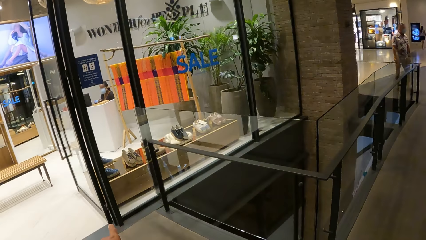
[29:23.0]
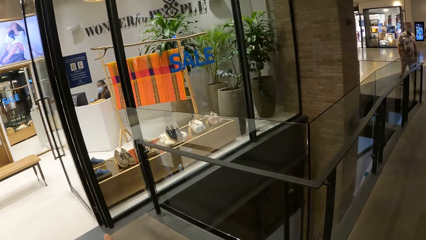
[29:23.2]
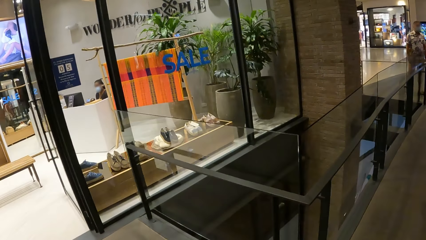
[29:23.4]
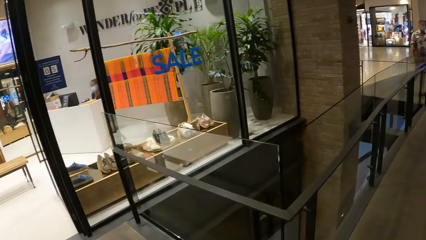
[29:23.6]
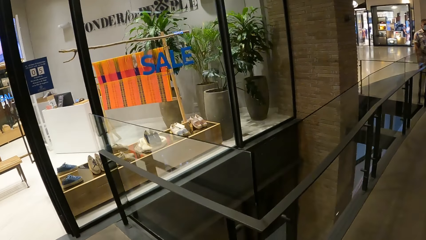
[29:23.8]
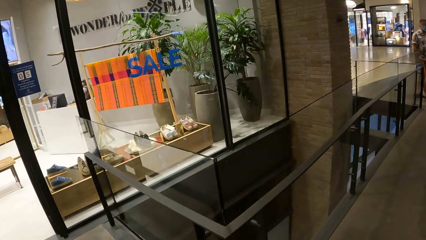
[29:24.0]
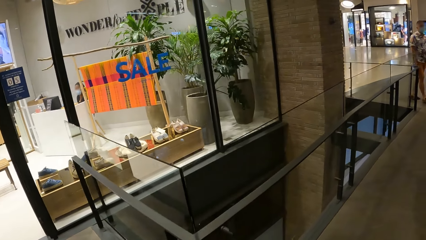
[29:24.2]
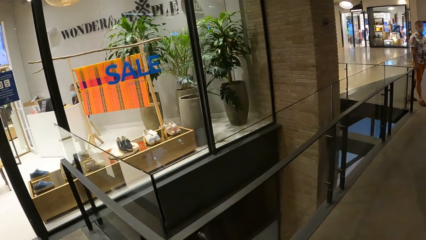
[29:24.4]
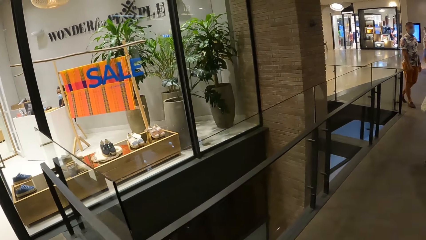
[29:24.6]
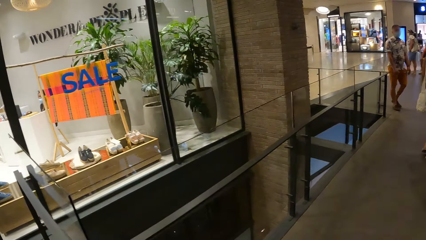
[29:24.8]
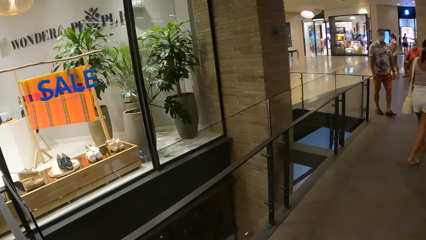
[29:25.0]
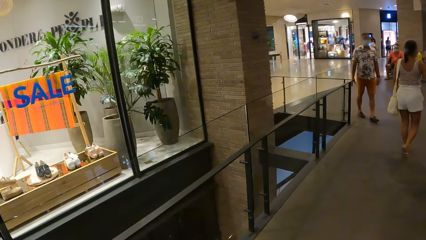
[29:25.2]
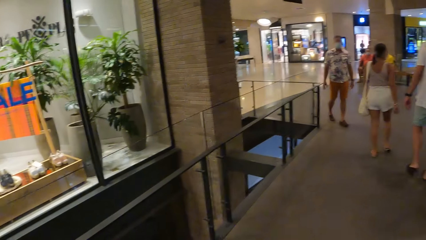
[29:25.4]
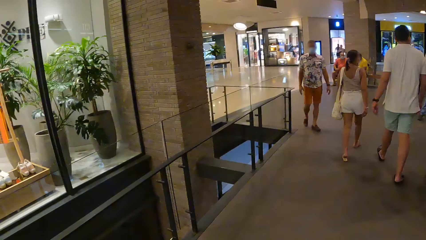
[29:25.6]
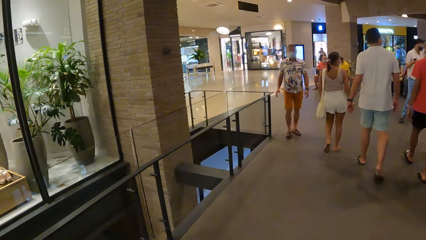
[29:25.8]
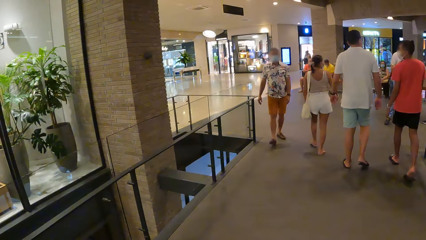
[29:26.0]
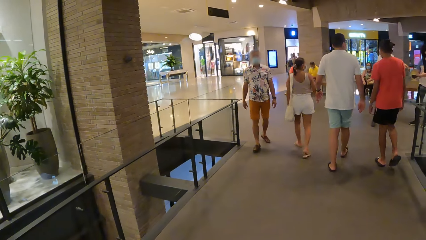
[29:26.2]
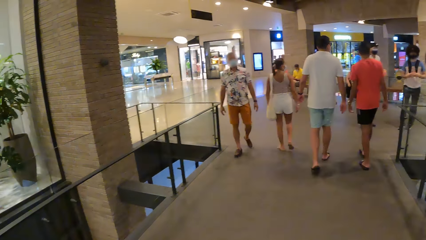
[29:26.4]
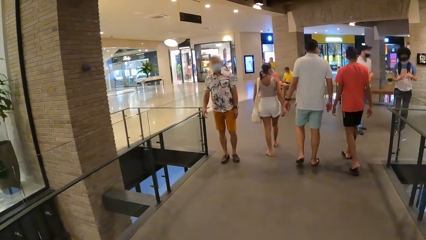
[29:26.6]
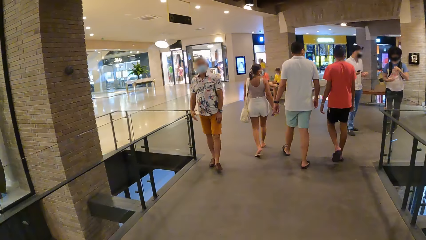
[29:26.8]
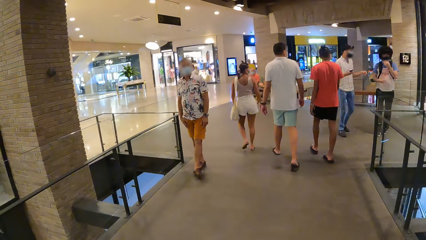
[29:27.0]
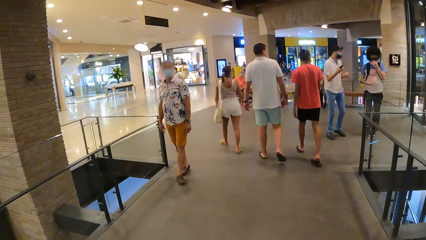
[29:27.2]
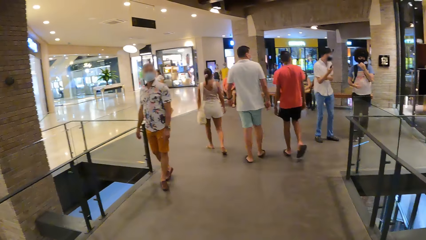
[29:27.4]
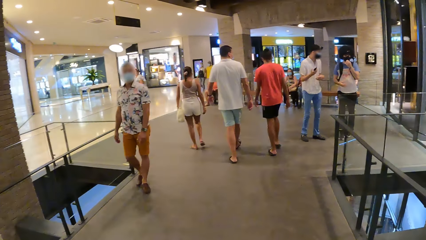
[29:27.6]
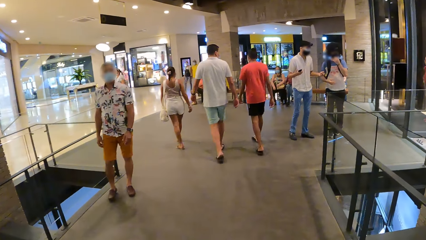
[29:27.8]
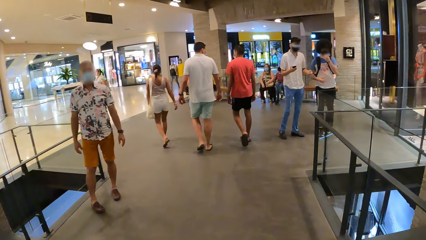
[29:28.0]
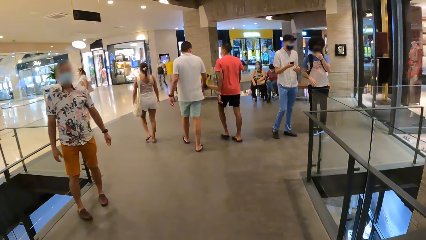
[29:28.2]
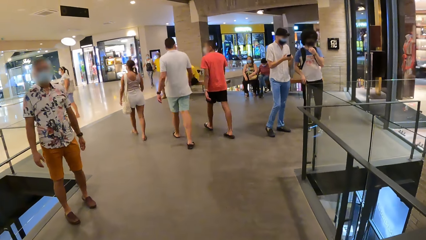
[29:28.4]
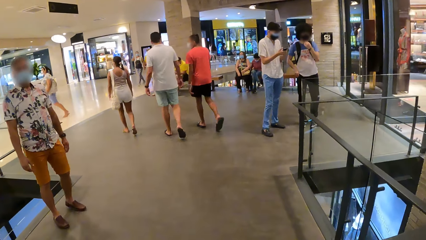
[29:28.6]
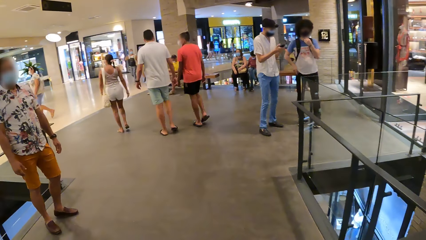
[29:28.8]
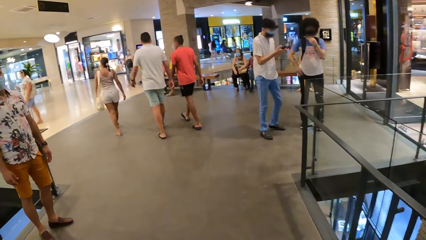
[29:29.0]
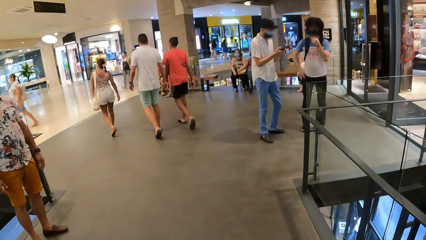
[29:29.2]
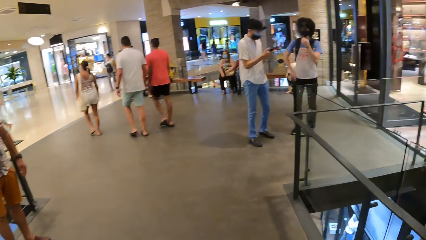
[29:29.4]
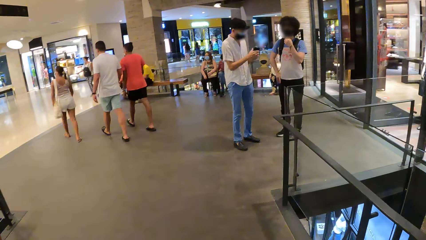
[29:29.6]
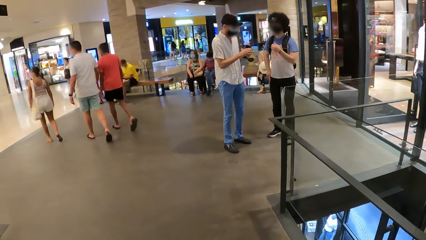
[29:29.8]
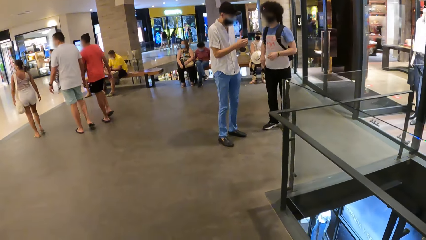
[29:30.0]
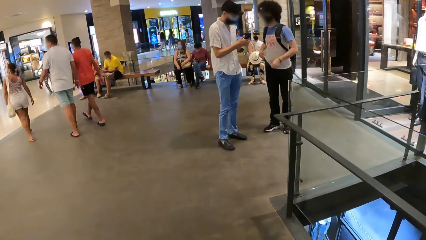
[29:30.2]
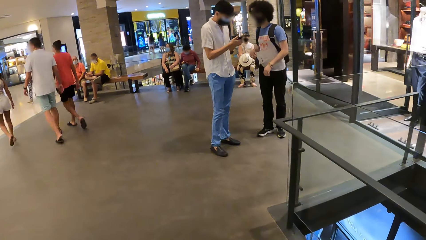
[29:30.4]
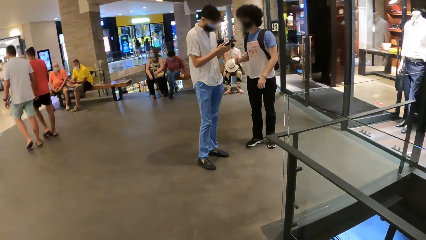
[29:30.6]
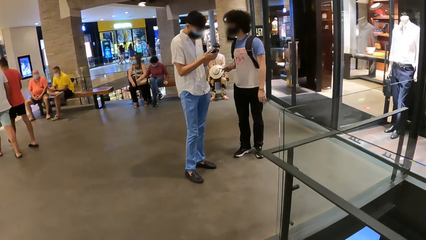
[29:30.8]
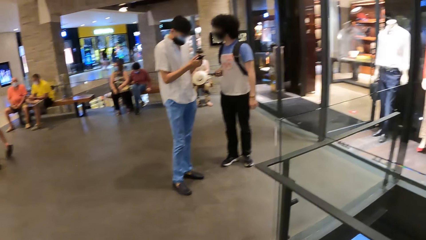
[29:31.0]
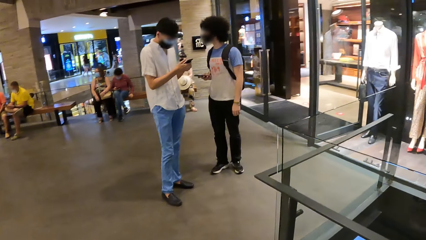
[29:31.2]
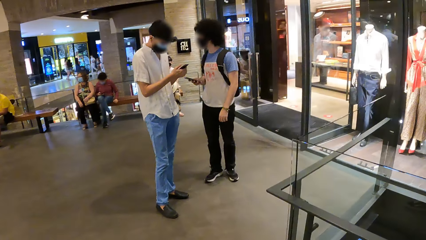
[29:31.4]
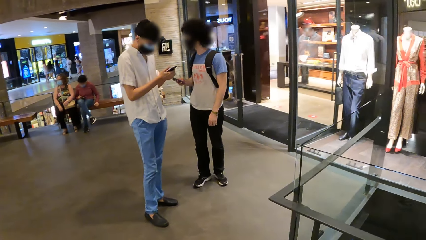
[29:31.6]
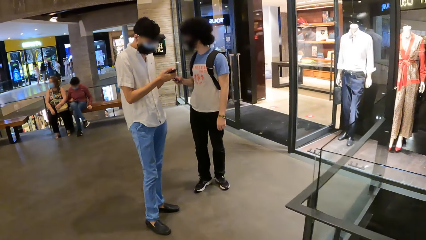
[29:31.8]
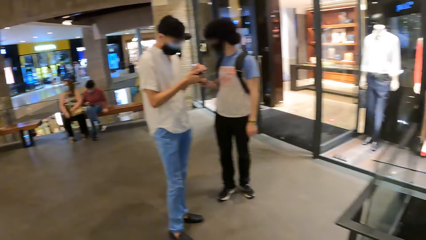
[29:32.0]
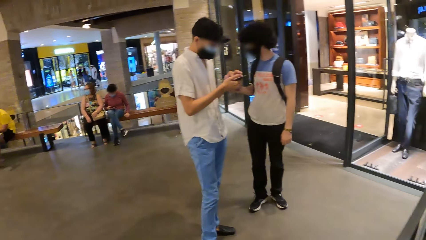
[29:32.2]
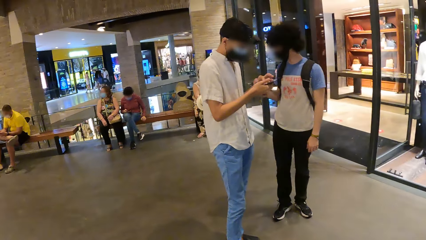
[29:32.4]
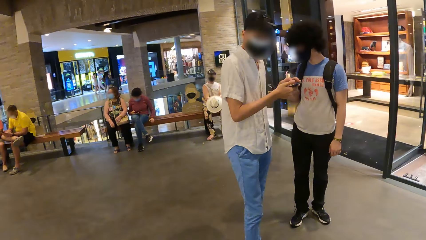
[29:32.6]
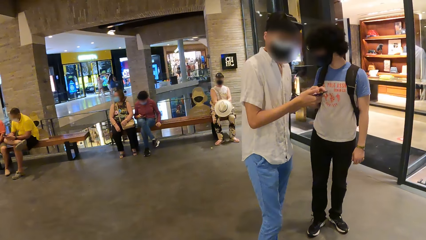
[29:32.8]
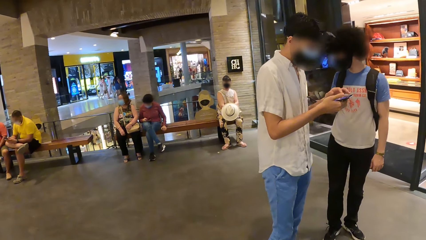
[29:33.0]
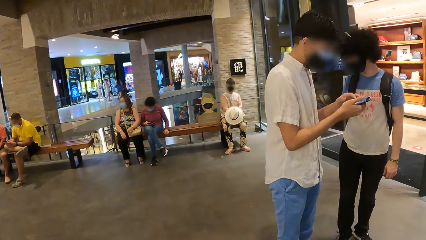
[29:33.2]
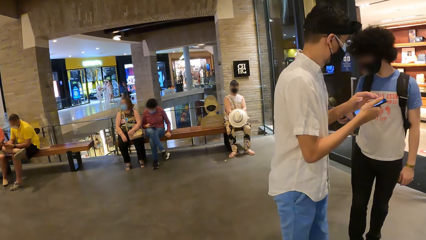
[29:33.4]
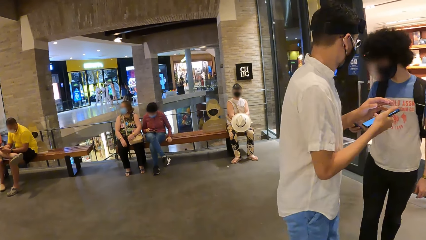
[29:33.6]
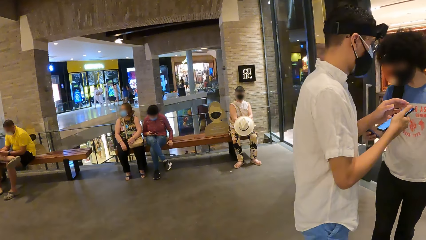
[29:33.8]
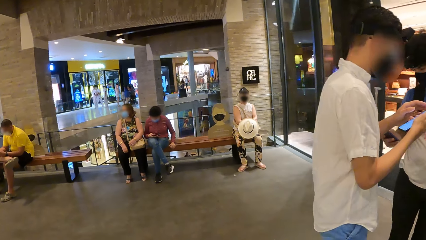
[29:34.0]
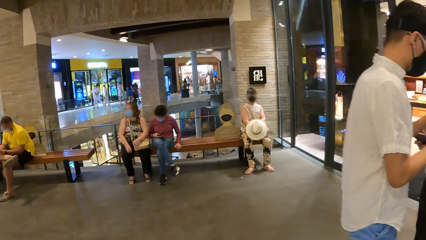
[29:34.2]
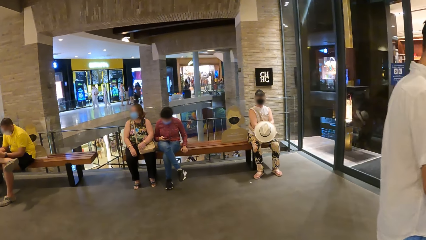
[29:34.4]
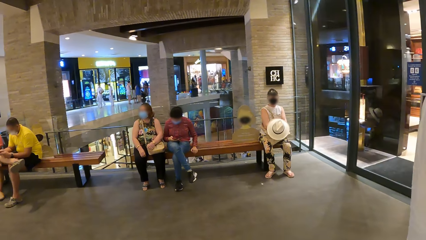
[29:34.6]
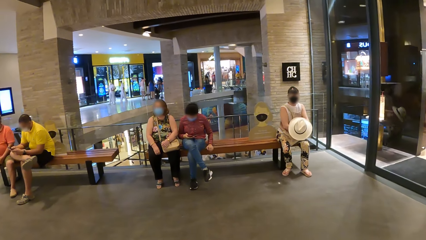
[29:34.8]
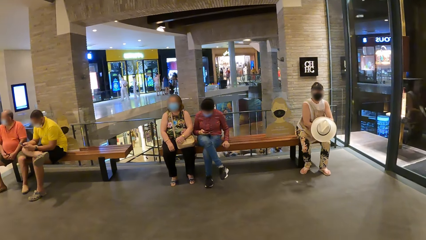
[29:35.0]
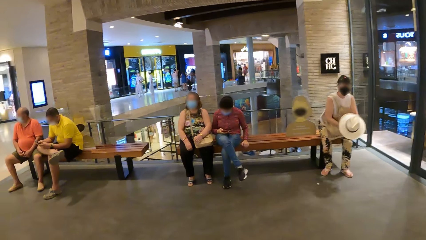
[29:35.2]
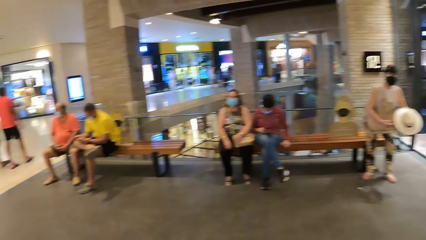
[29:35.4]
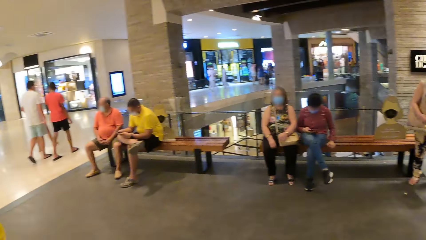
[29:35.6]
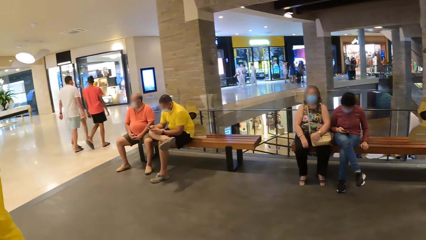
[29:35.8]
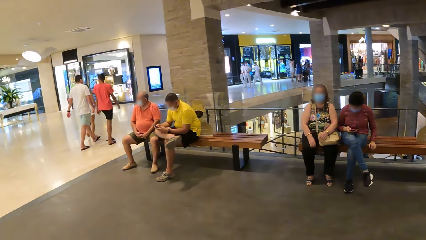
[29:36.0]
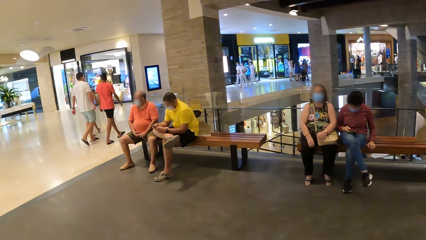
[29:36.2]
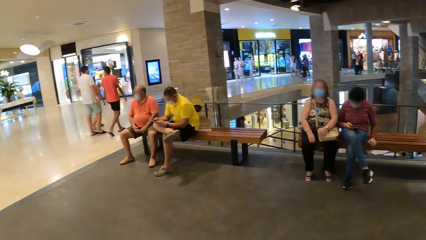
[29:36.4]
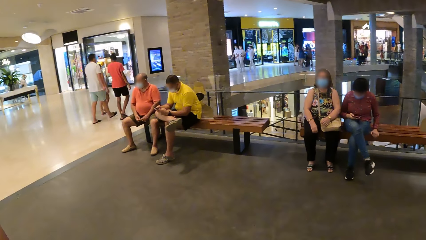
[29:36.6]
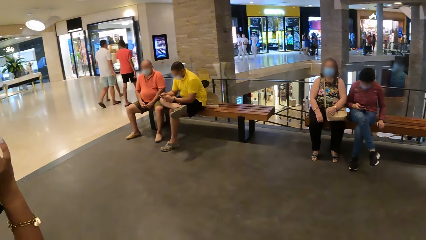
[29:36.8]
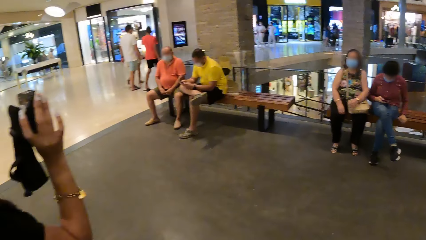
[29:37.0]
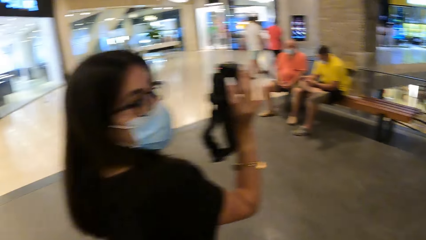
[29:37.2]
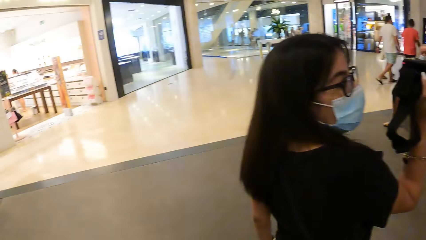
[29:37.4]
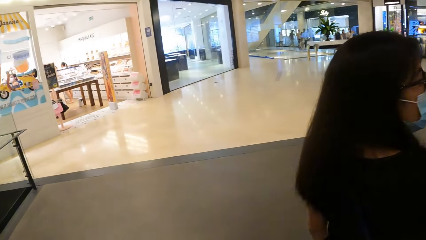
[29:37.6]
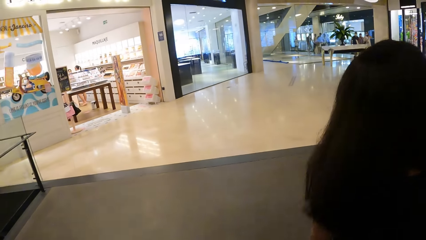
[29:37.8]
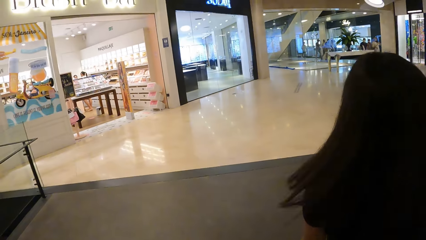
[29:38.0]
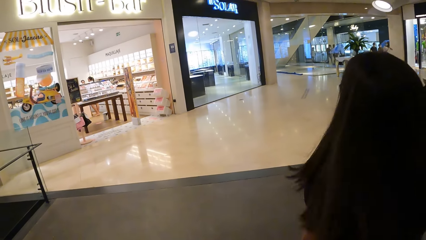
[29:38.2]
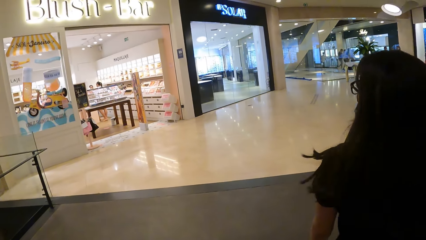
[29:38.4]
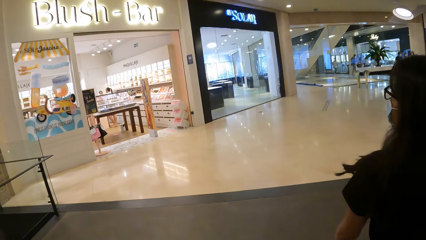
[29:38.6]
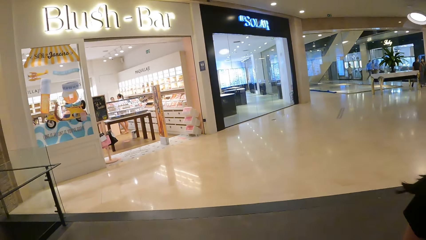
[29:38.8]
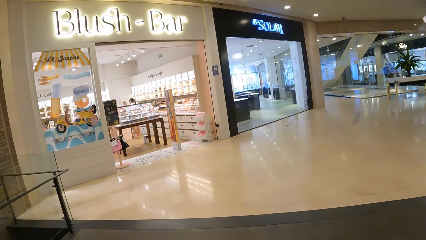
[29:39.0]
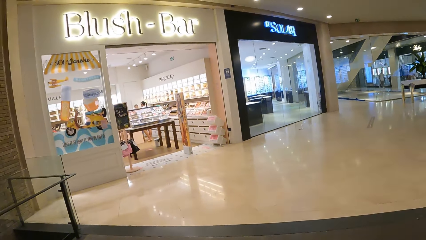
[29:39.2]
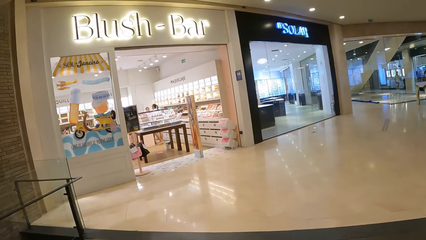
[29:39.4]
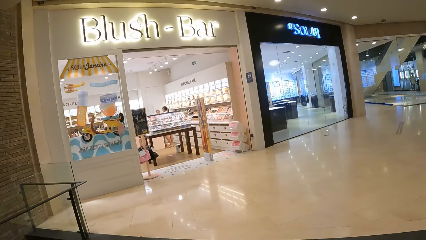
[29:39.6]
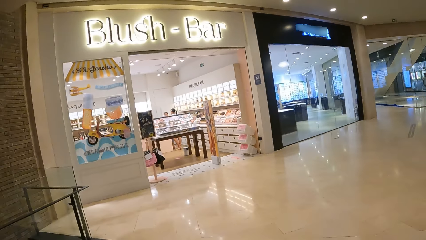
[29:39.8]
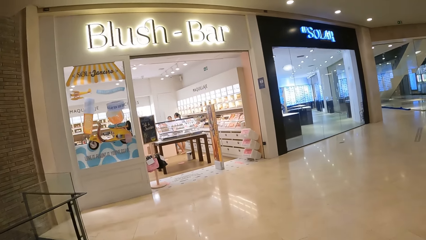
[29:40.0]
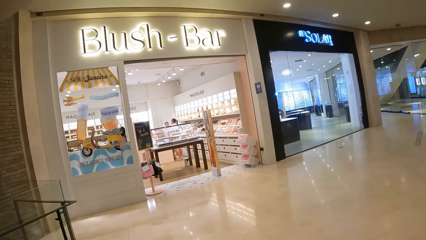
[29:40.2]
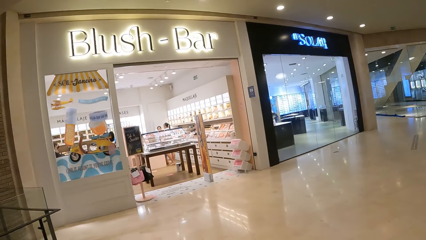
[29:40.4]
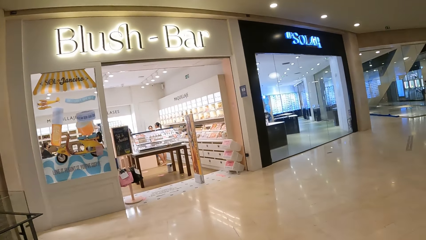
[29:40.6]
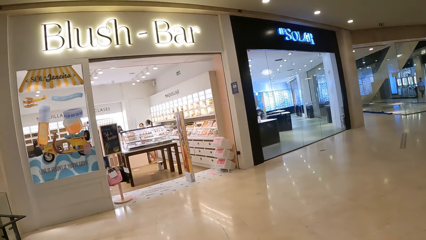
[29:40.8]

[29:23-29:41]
The camera wearer walks around. A man speaks to another man. The other man takes the phone from the pocket. The first man scrolls the phone with the left hand. A woman holds the camera with her right hand. The camera wearer turns around.
